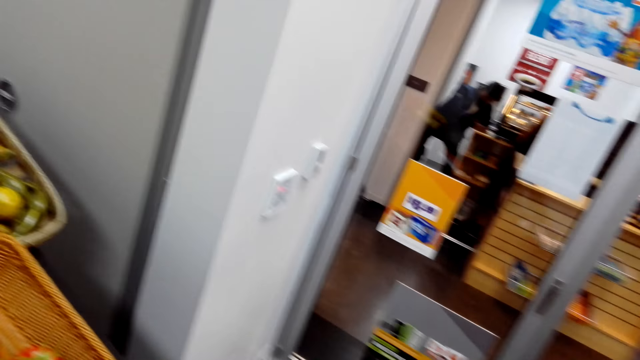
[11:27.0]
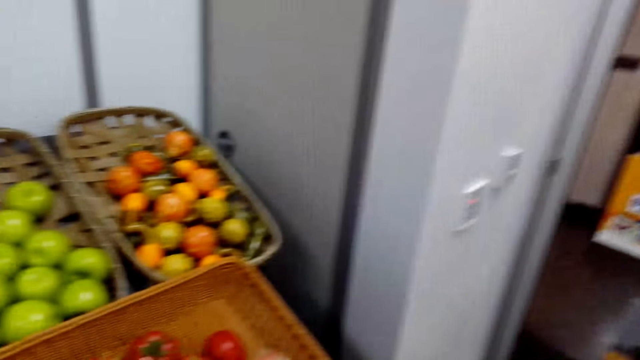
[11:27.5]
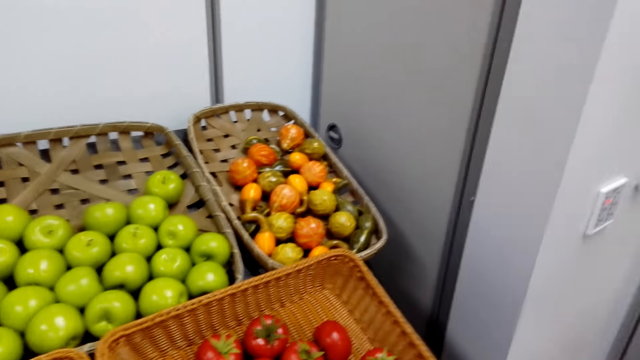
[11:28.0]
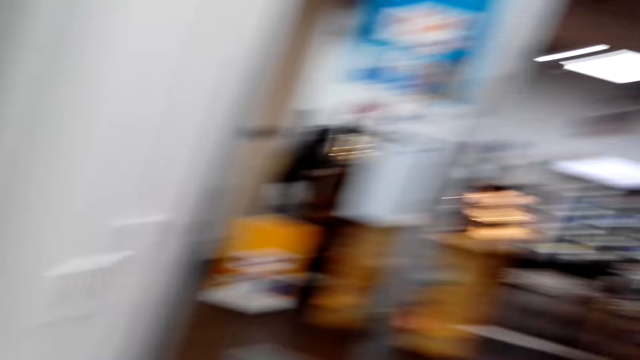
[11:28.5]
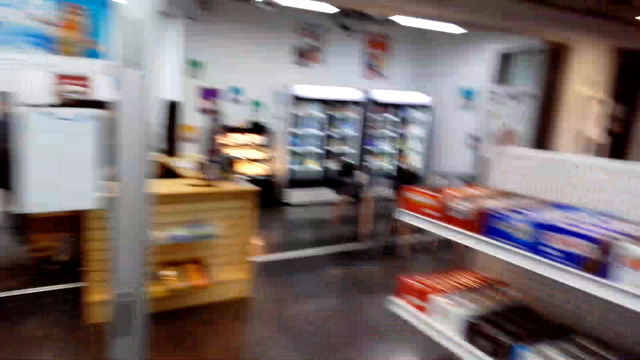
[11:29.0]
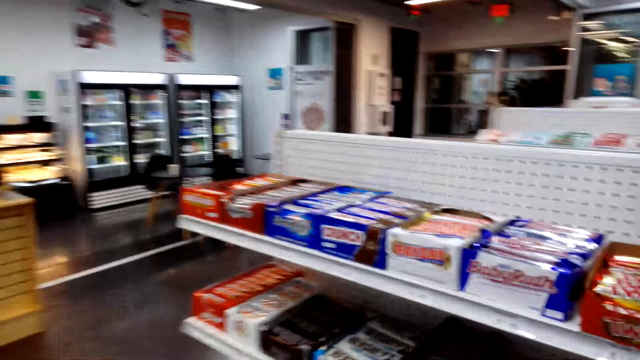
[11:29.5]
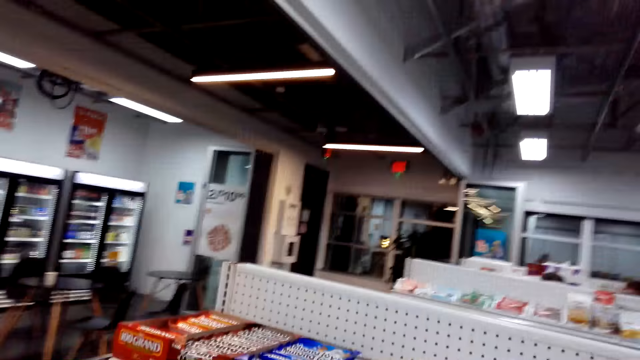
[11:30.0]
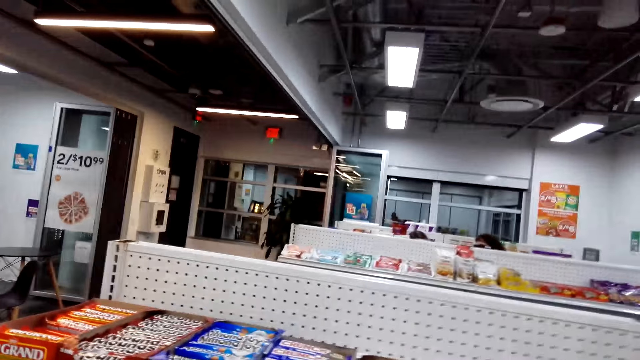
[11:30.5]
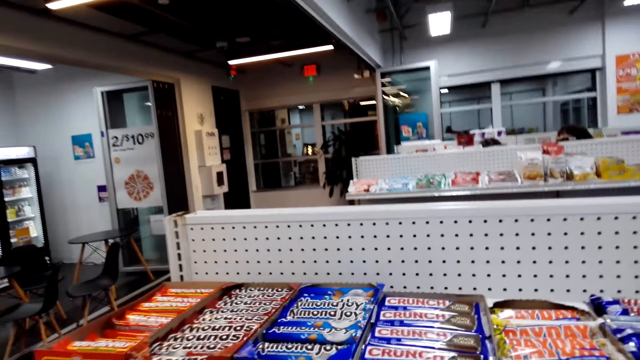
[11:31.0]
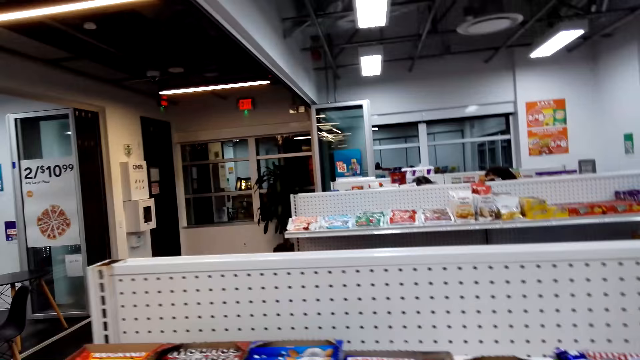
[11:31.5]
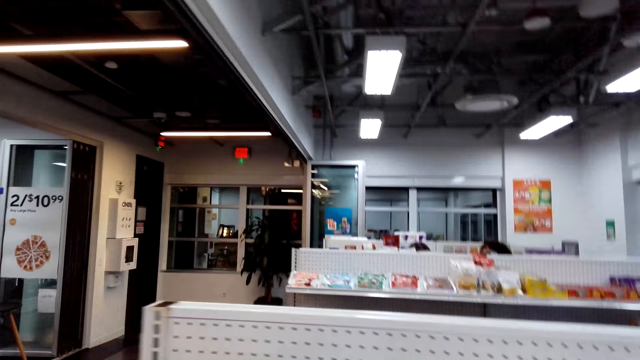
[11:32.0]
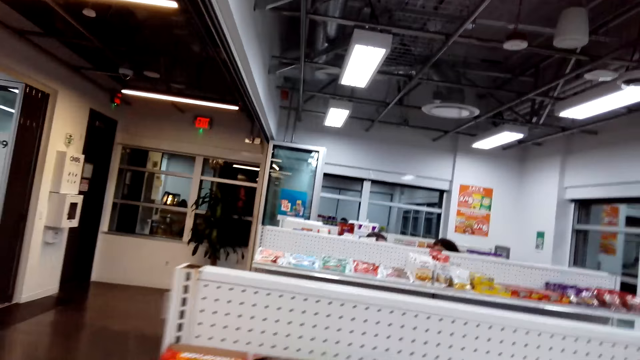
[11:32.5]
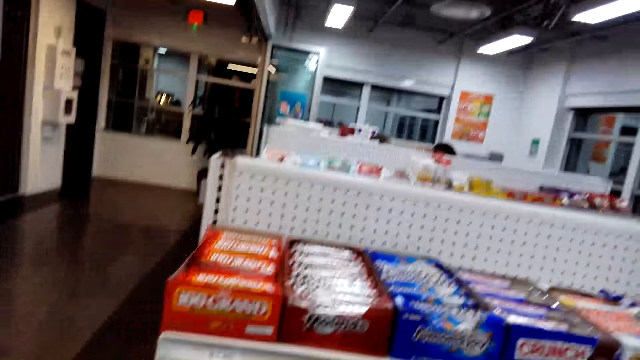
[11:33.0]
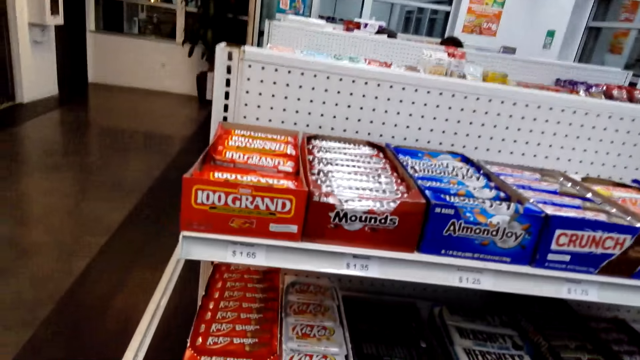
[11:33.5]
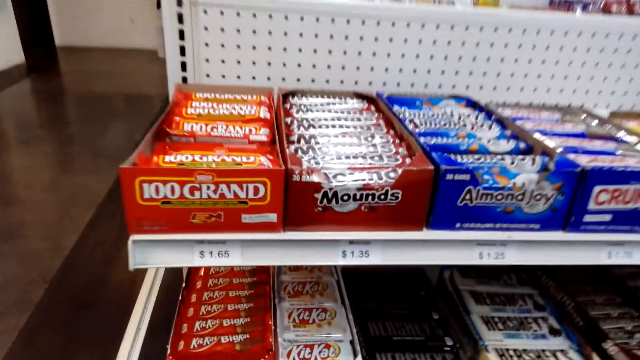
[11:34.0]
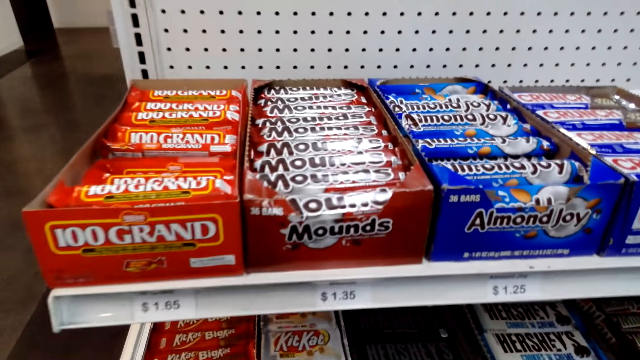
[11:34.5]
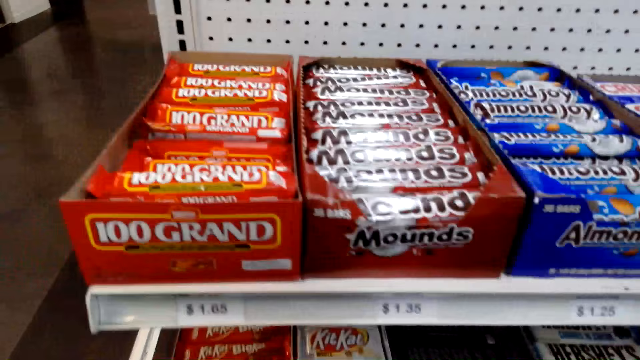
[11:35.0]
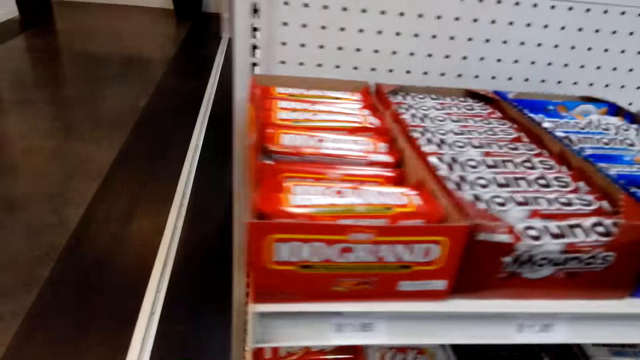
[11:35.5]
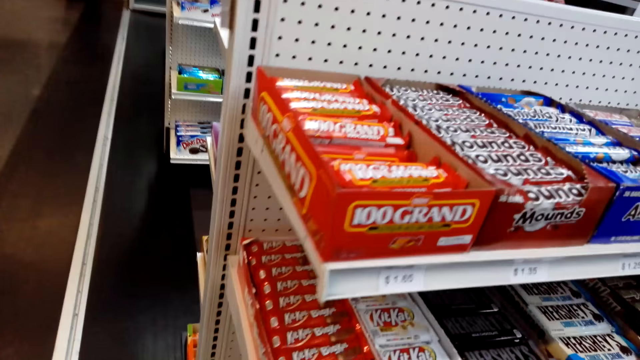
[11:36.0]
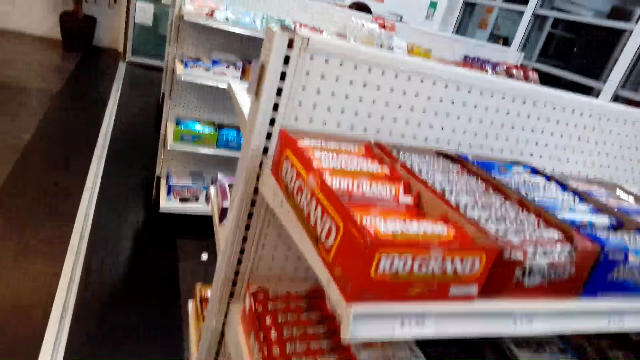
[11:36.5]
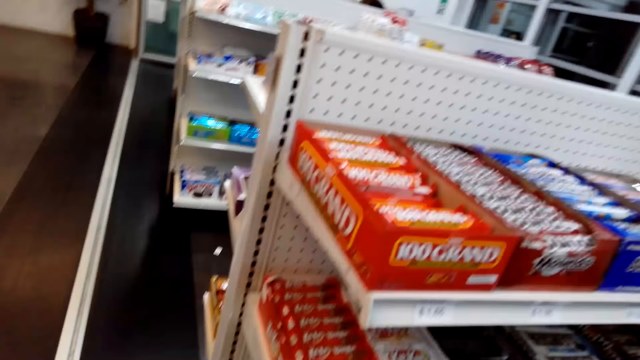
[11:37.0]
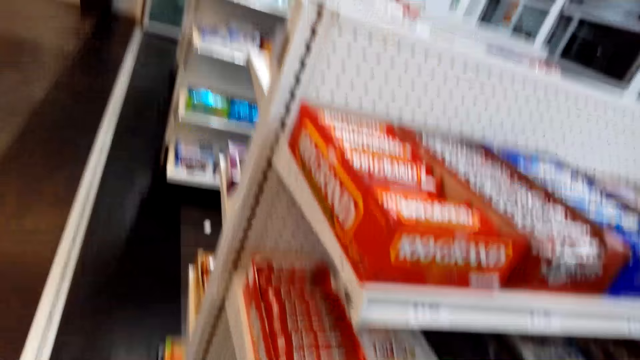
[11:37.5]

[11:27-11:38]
The camera wearer walks around. They look around.

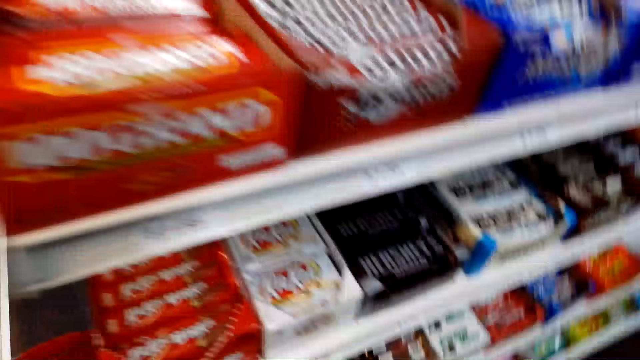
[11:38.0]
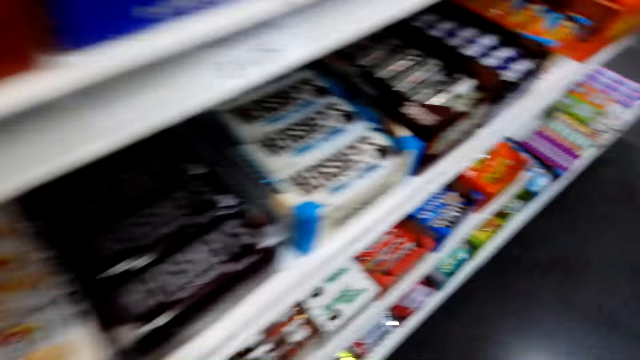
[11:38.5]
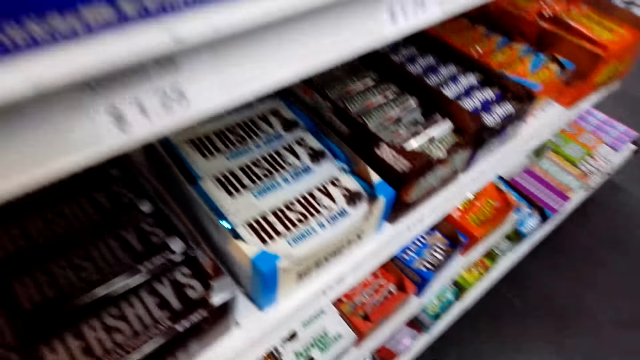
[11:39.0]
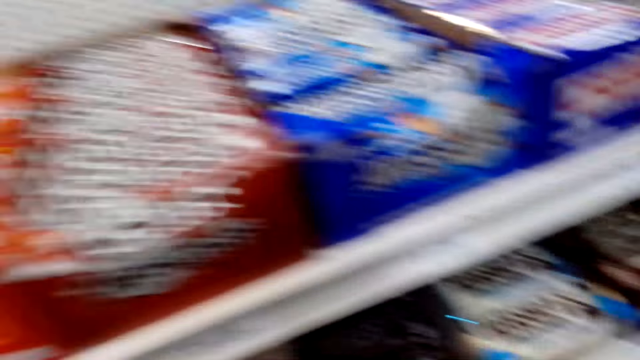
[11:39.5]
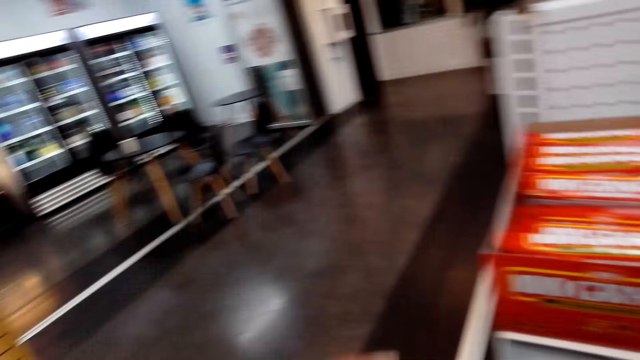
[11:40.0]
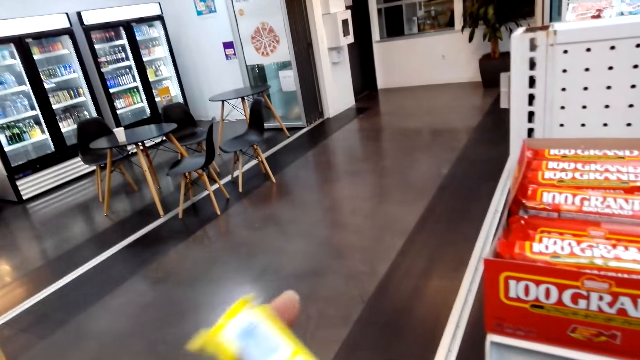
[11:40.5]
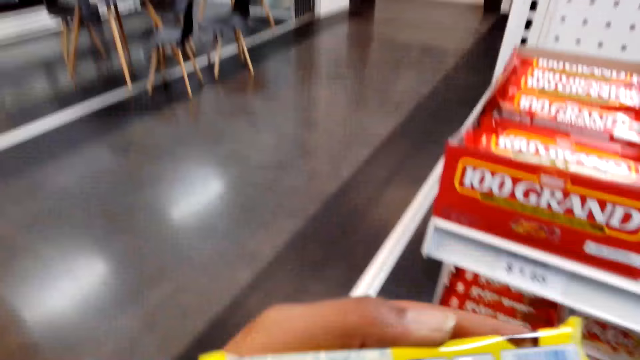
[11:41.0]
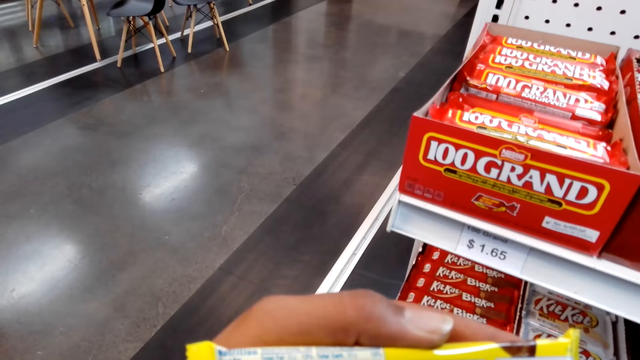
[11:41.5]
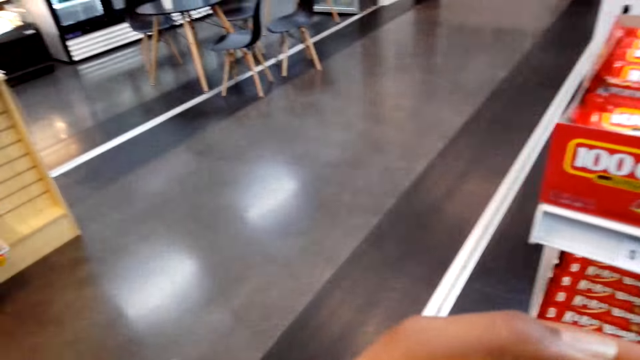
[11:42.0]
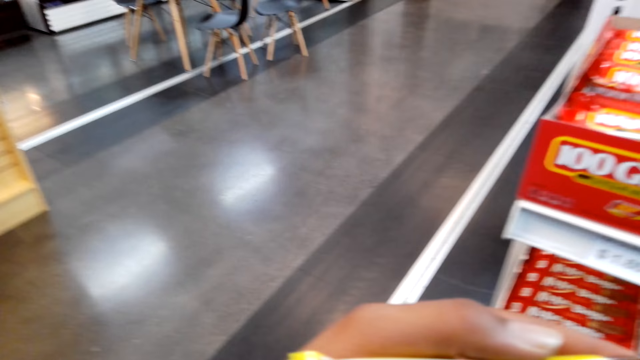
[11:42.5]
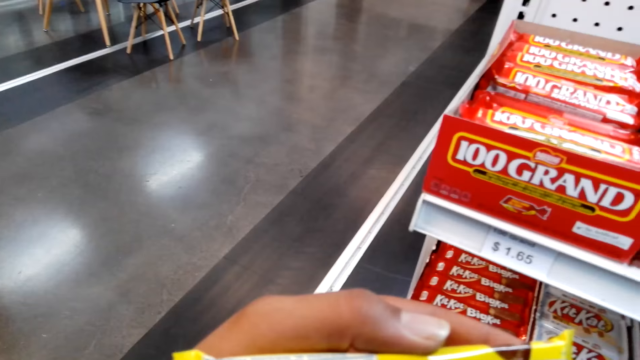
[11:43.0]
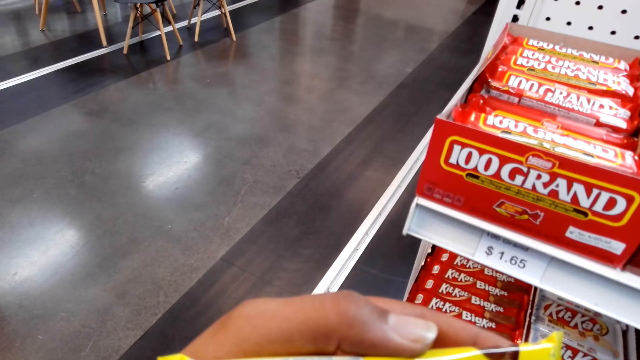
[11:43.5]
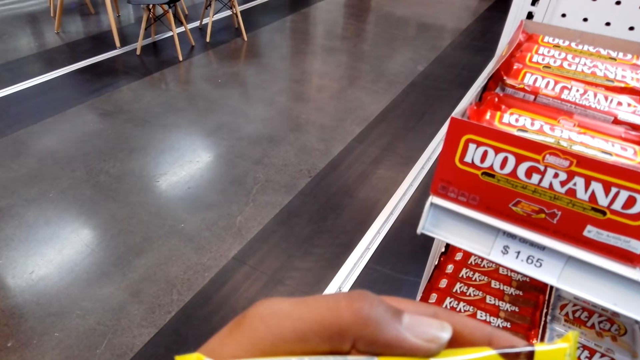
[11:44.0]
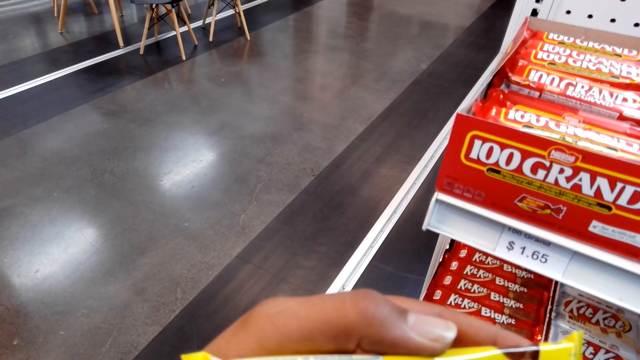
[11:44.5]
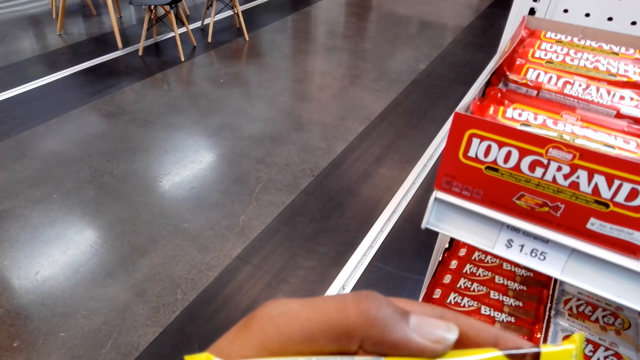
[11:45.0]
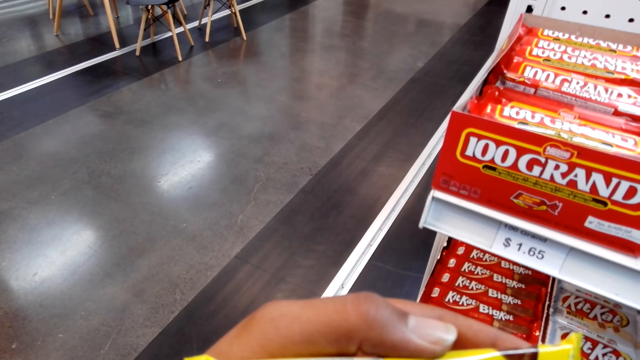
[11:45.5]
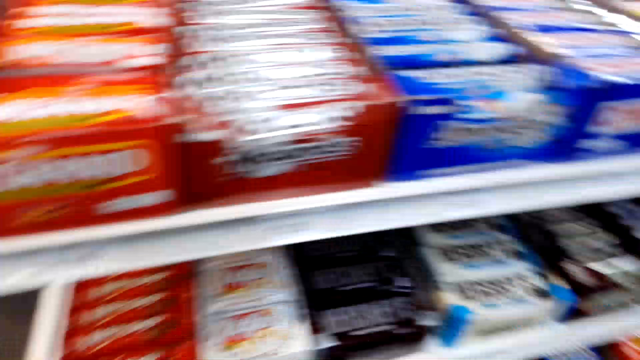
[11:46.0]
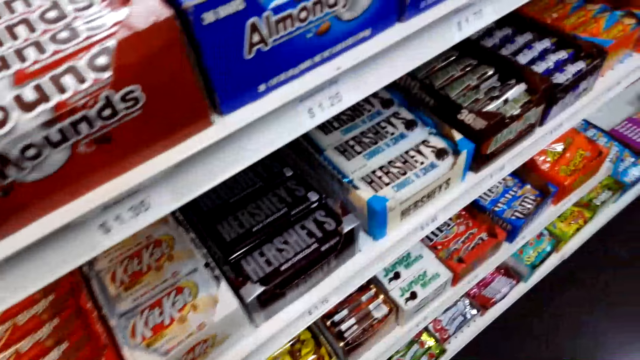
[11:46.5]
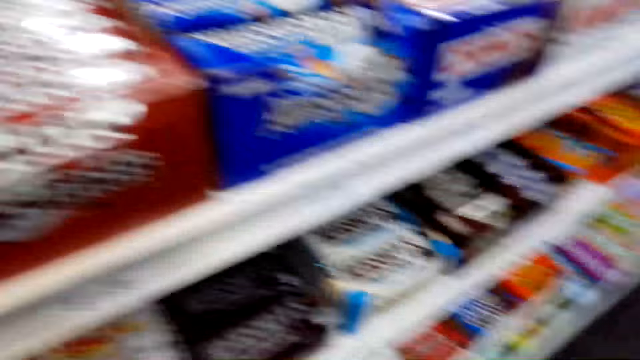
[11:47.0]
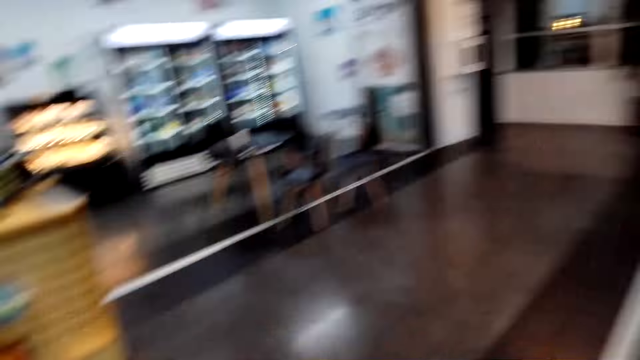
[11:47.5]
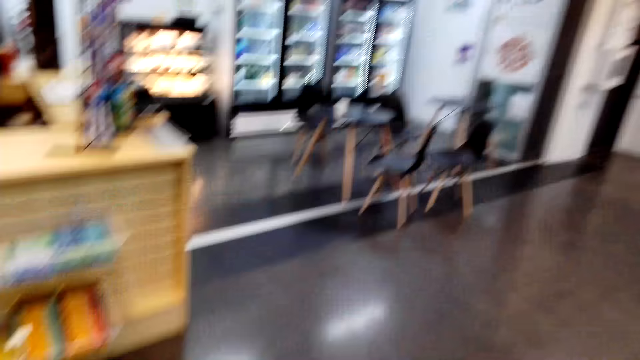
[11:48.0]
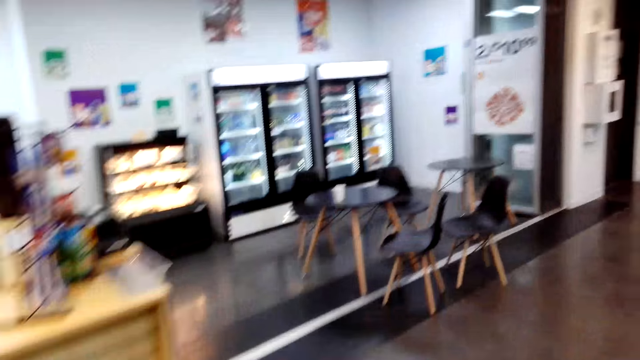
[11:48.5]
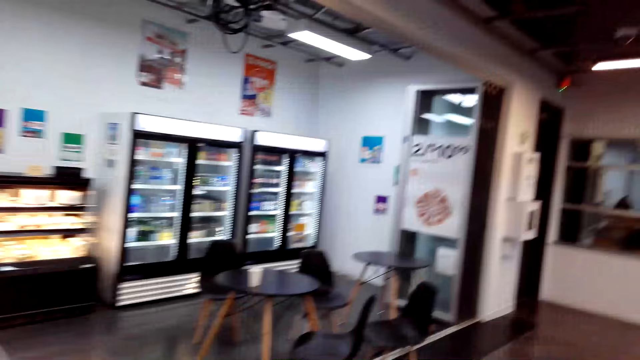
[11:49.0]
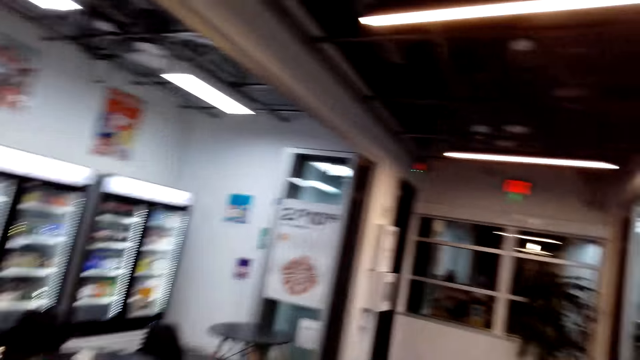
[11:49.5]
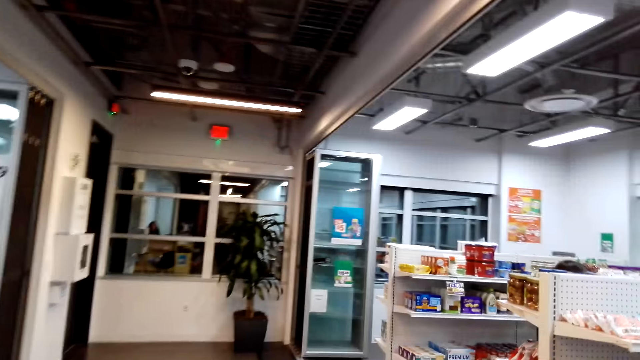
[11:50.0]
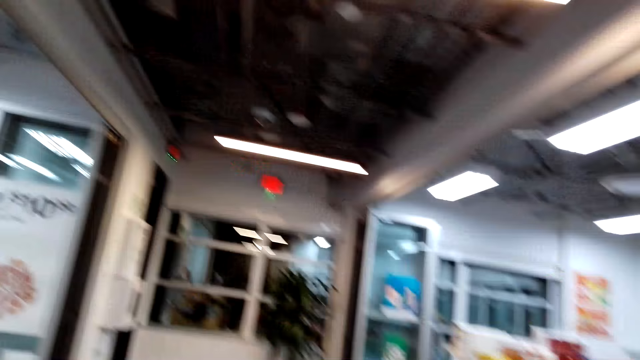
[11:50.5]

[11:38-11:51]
The camera wearer holds a chocolate. They look at the chocolate. They walk around.
